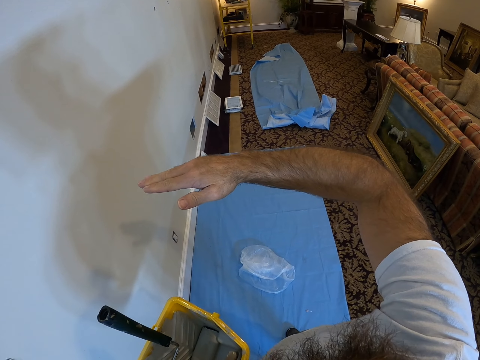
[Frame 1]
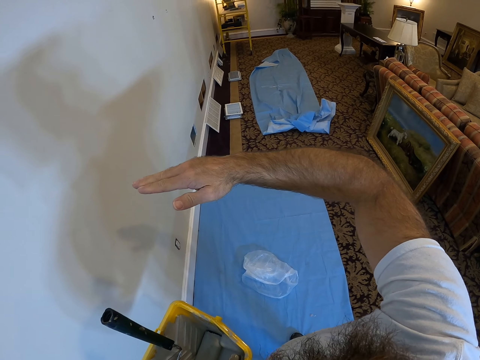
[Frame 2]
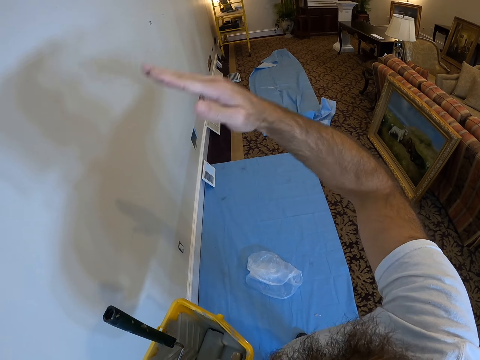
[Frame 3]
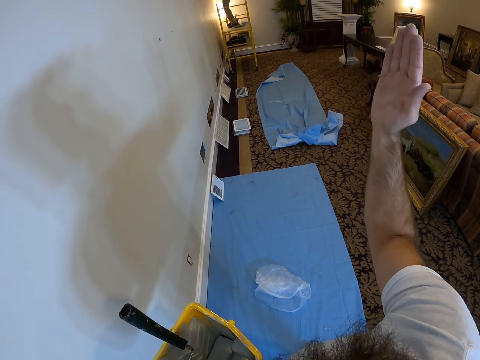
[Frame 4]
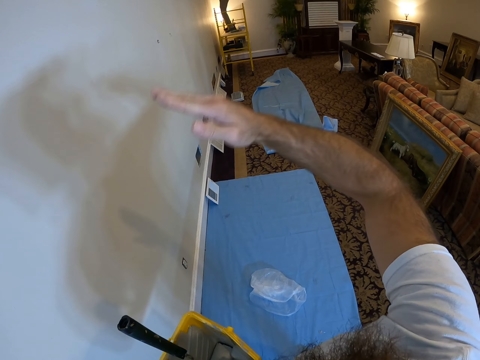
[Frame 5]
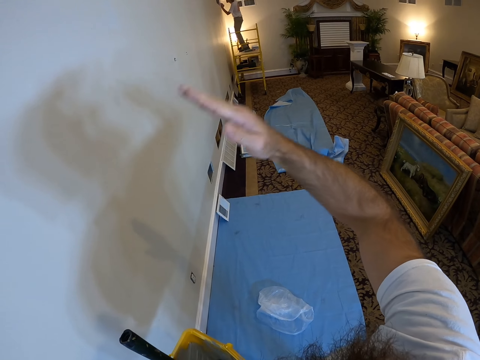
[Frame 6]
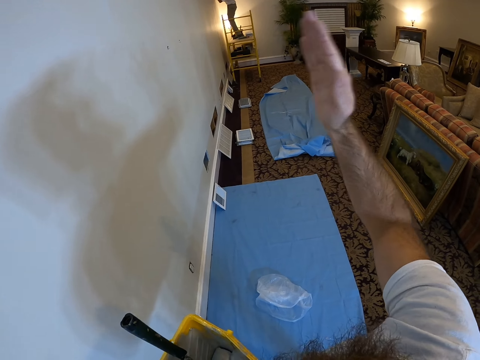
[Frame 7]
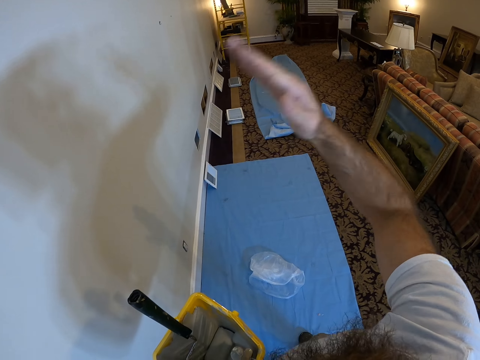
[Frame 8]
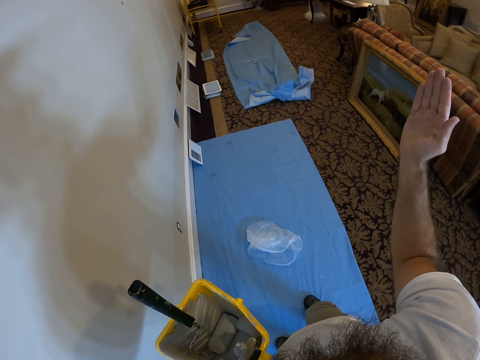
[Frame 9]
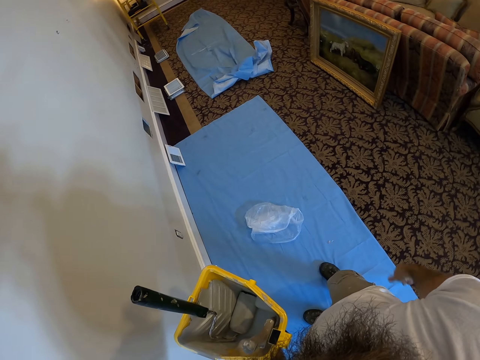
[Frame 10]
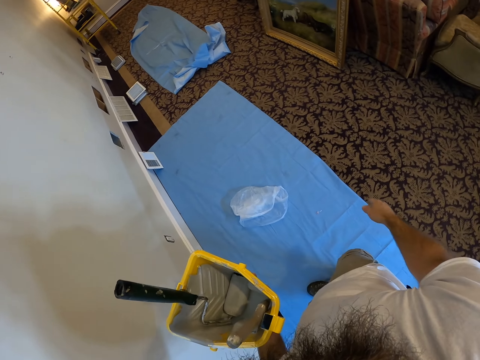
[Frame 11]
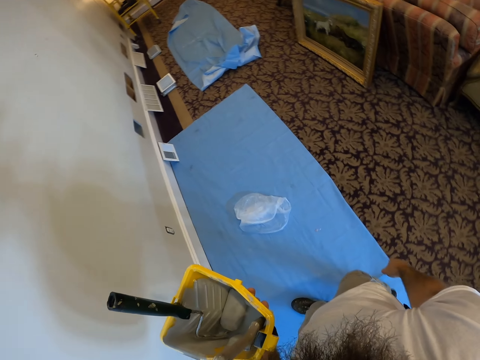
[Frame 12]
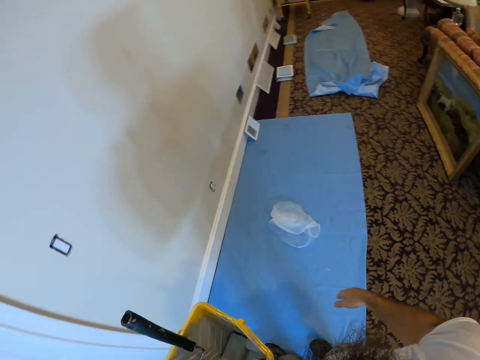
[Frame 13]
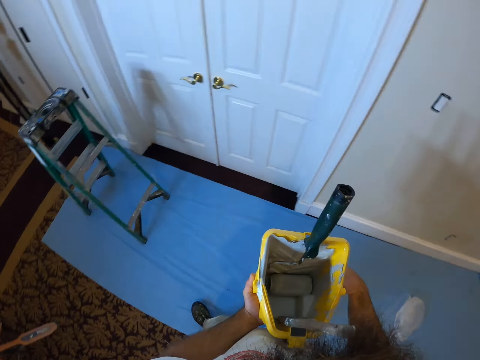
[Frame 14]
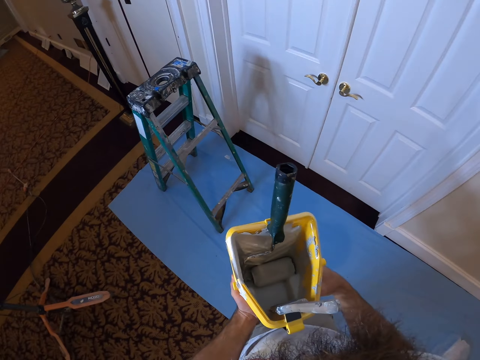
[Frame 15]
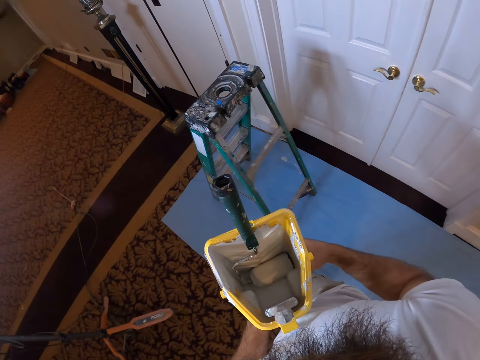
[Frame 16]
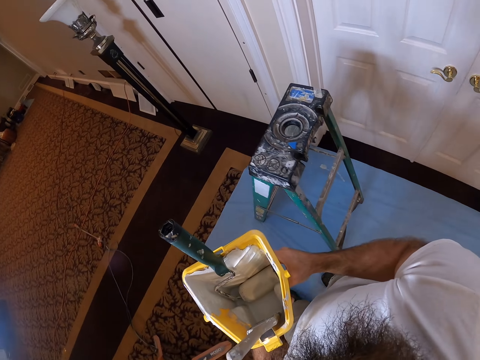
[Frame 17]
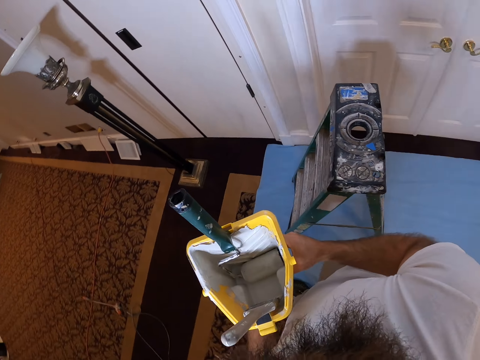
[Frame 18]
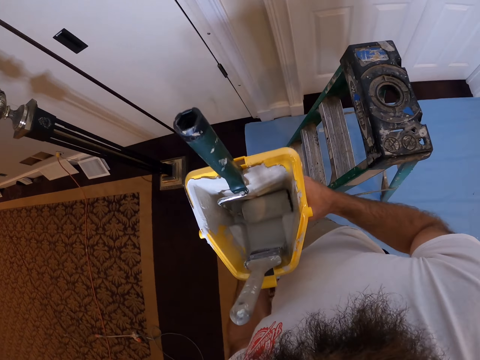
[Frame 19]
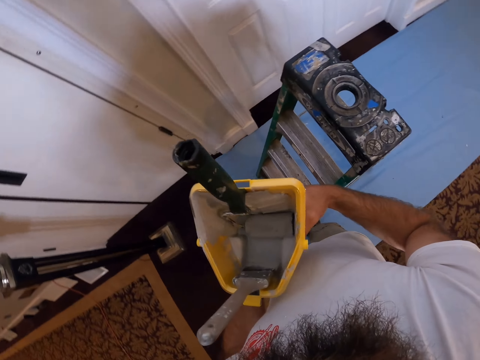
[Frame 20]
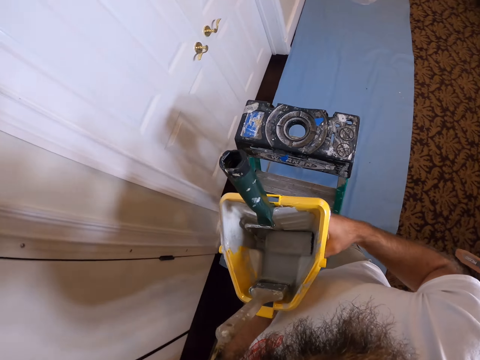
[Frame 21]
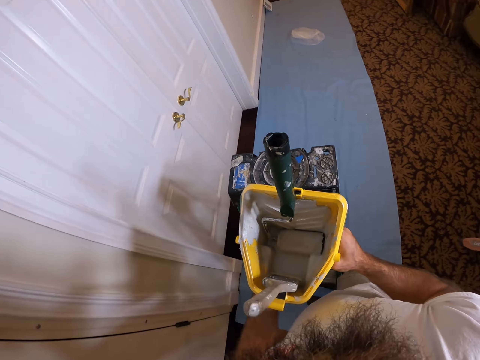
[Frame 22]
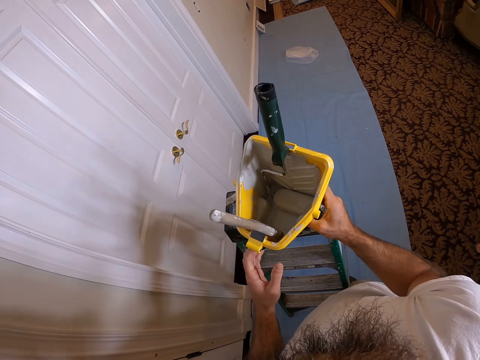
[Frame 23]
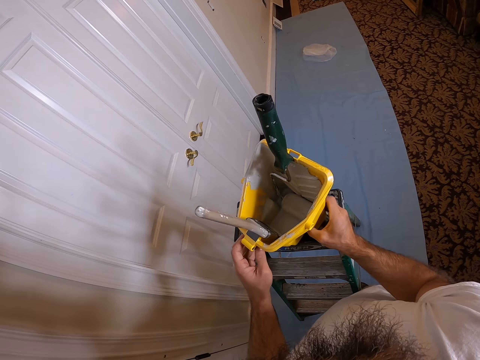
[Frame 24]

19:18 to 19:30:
The camera wearer places his right hand on the paint bucket in his left hand. He walks around. He places the paint bucket in both hands on the ladder.

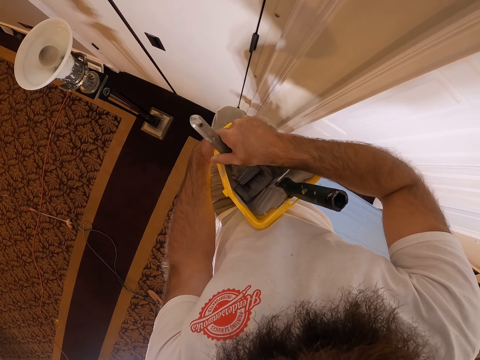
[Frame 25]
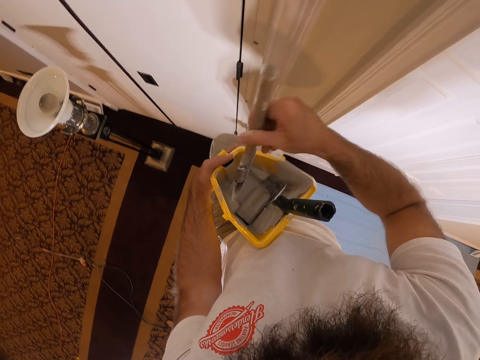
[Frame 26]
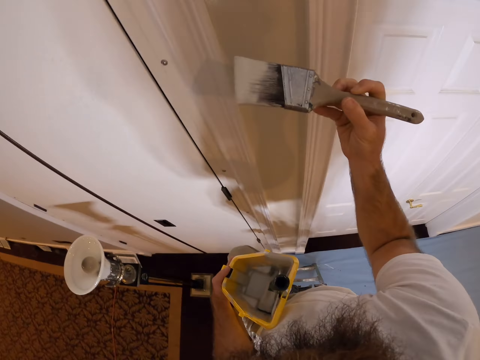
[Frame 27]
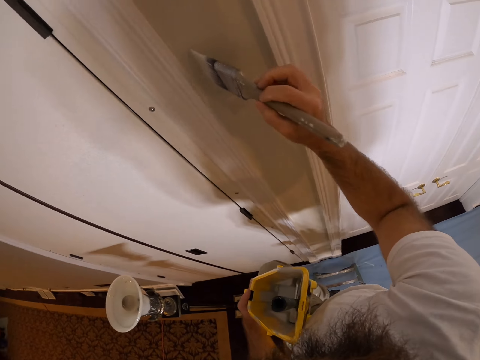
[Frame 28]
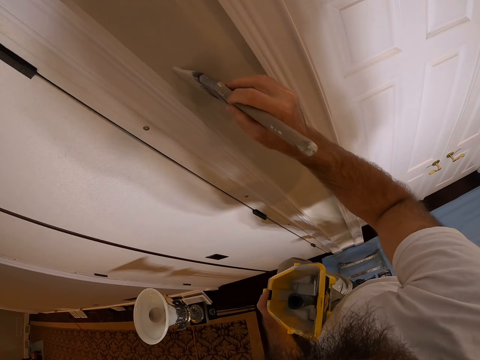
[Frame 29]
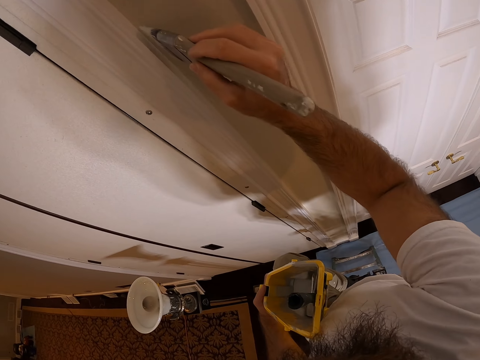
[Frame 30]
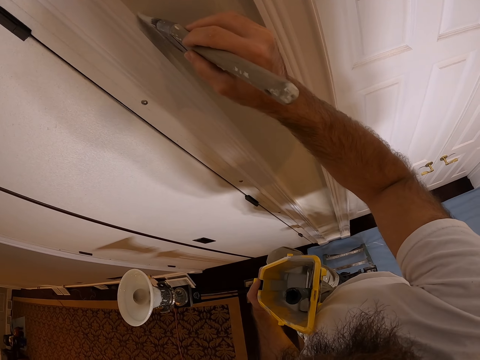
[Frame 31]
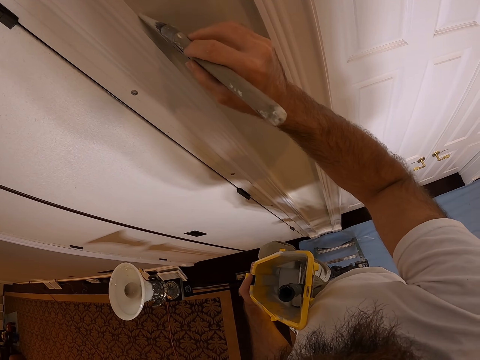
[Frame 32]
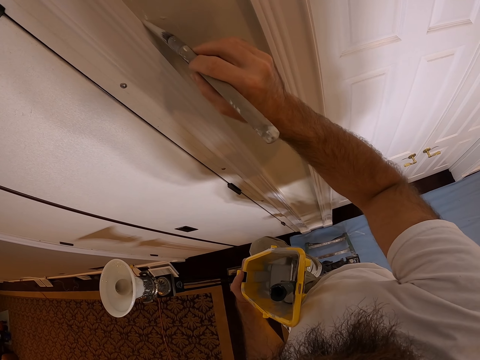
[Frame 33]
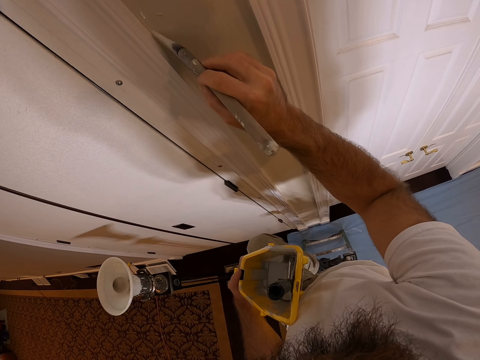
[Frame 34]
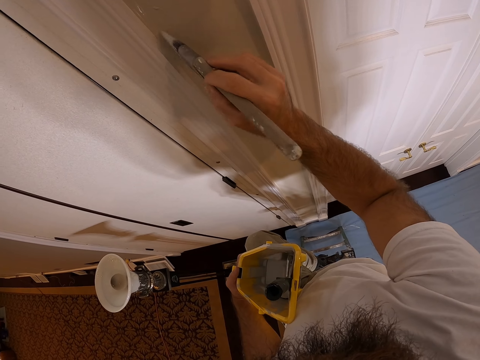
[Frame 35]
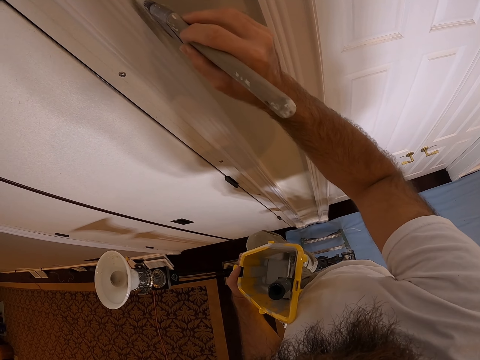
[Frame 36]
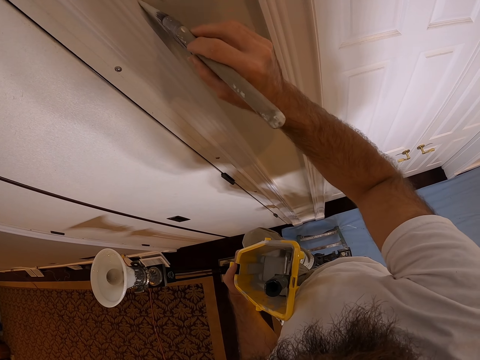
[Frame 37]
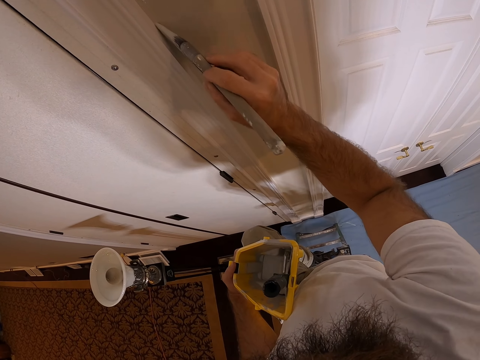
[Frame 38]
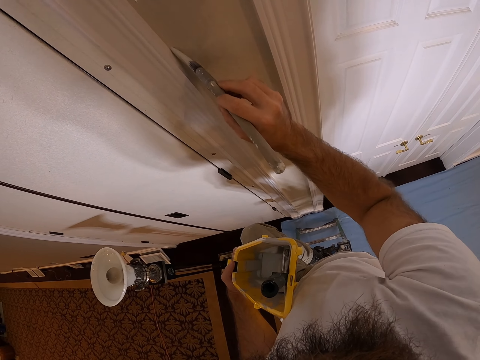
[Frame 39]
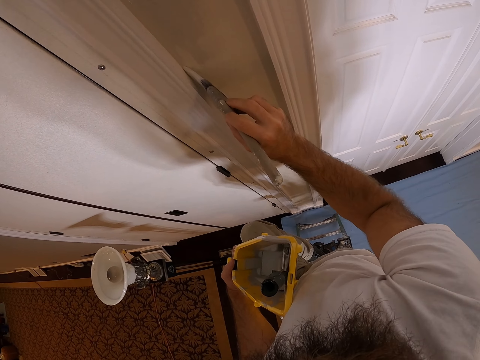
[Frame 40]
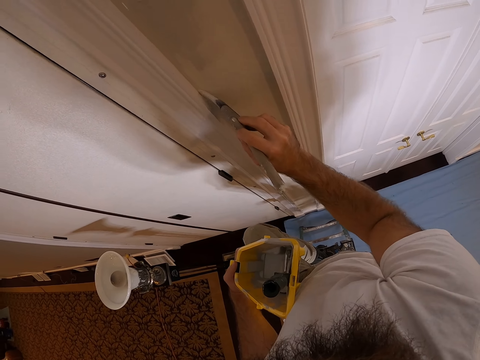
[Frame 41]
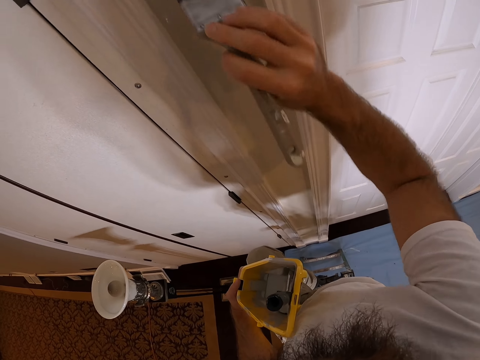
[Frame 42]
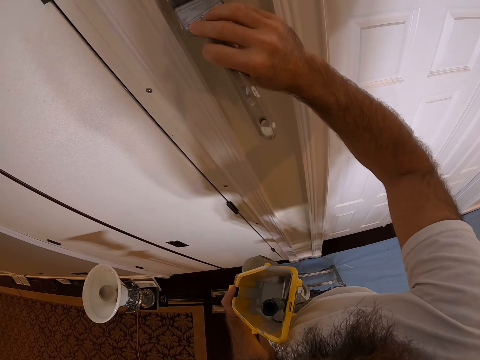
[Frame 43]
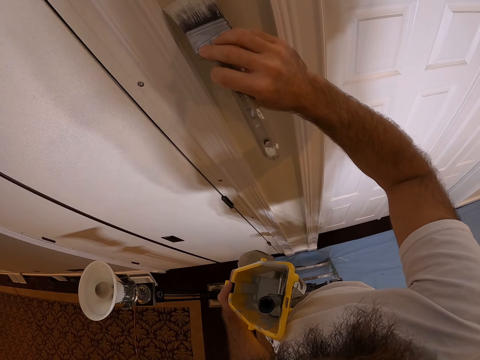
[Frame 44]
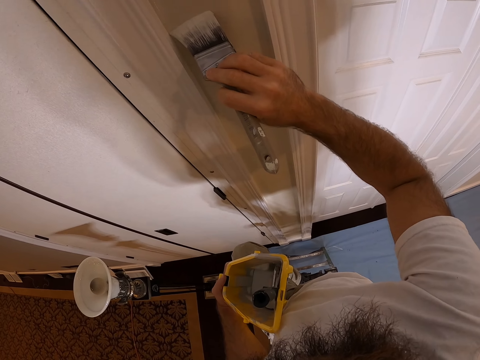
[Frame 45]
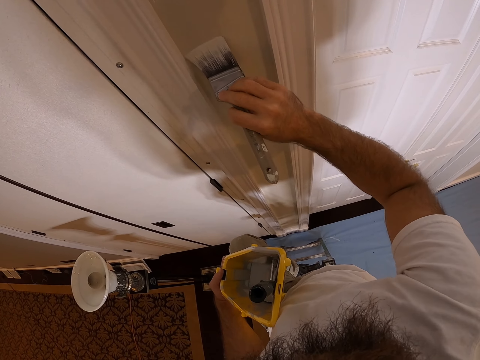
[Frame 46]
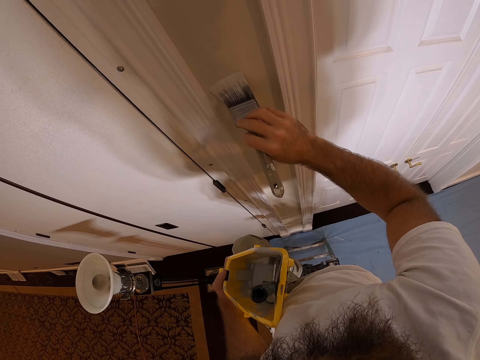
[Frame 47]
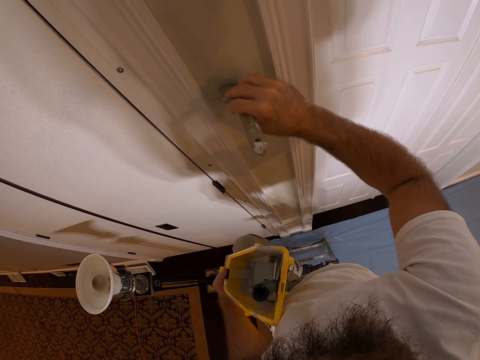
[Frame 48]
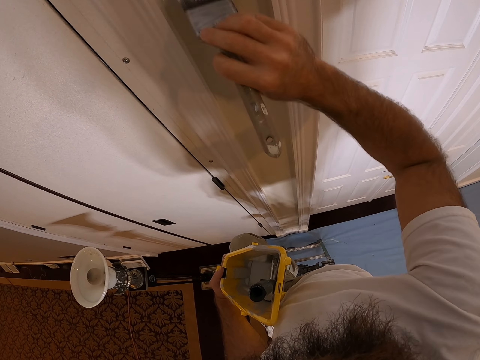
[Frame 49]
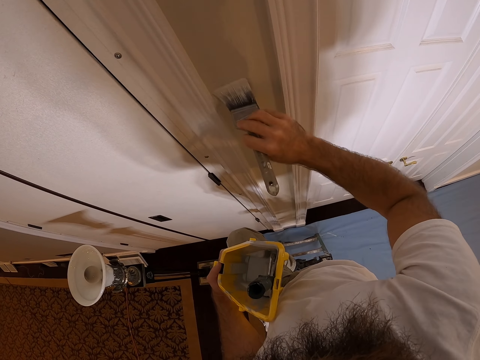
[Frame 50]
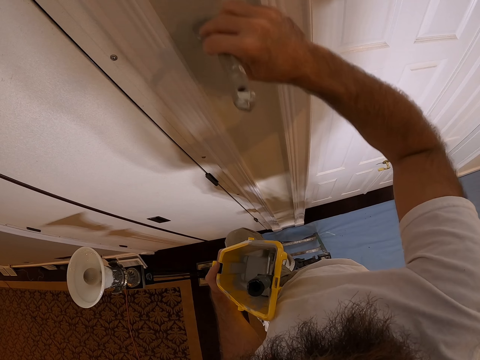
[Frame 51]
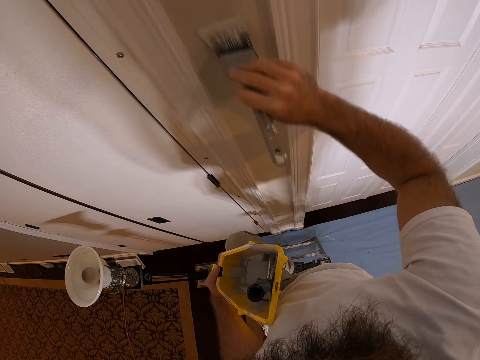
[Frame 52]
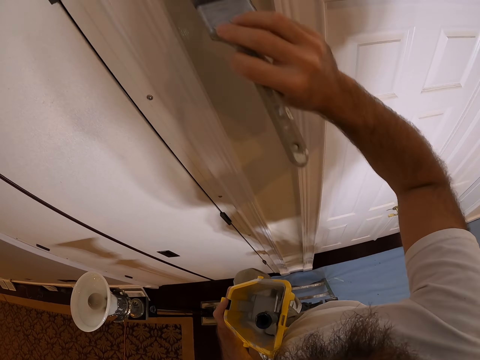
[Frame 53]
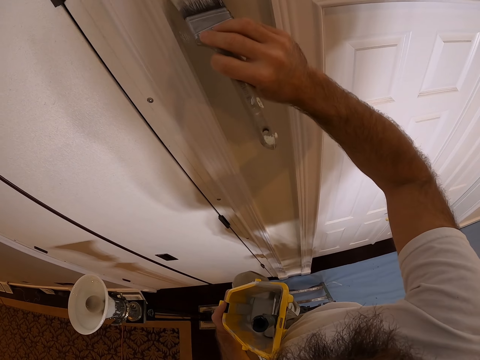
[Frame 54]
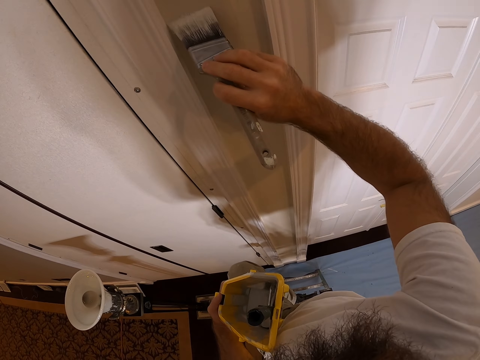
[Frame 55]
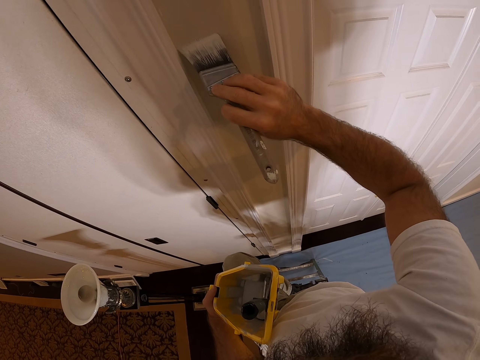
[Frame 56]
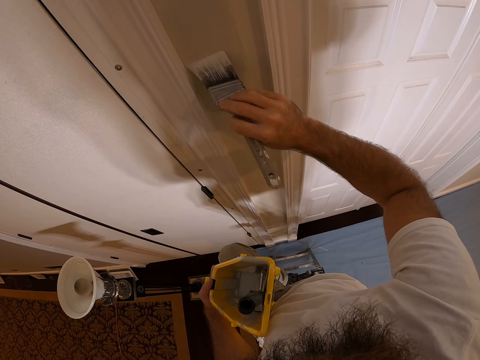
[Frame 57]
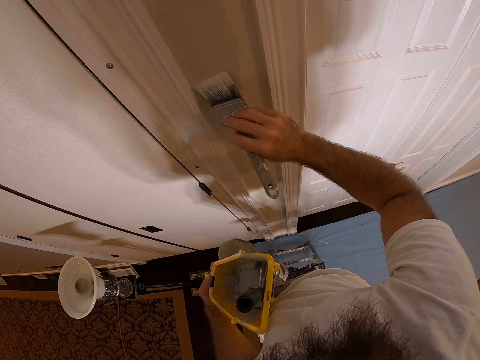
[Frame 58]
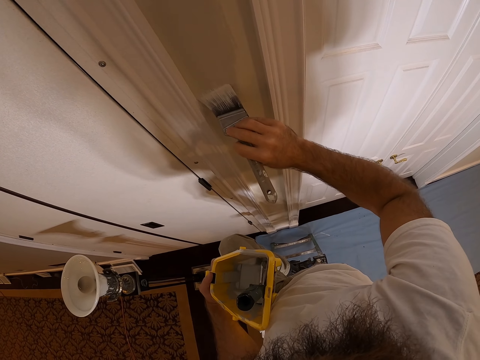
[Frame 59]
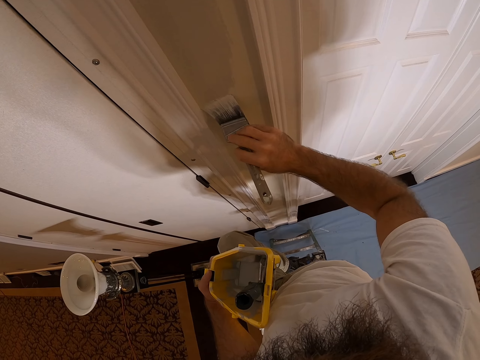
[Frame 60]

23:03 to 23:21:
The camera wearer paints the wall with the paint brush in his right hand.
